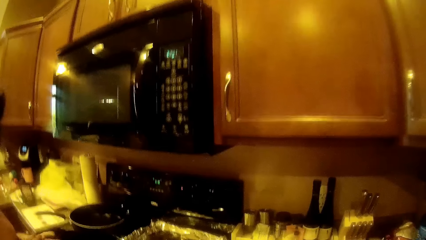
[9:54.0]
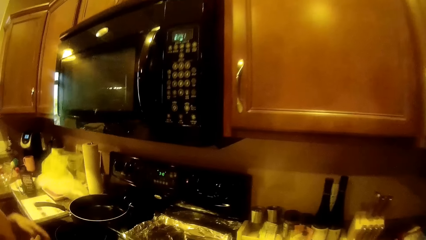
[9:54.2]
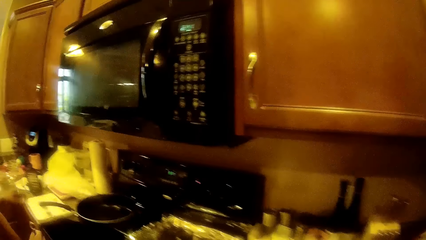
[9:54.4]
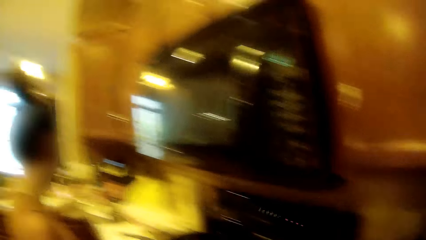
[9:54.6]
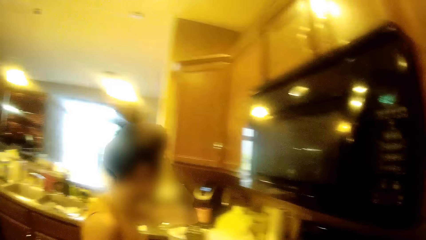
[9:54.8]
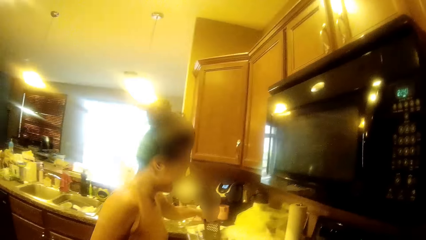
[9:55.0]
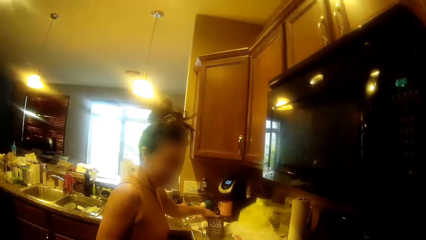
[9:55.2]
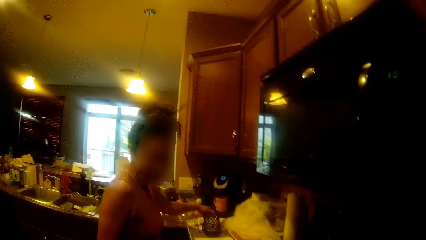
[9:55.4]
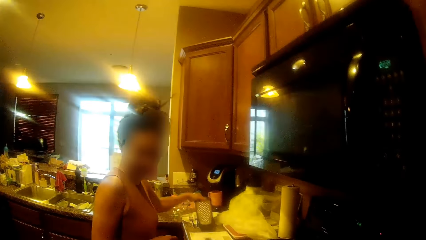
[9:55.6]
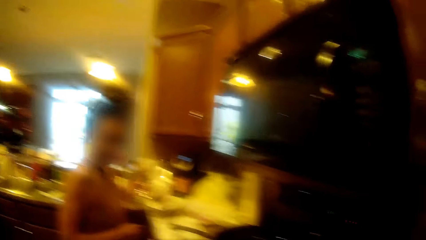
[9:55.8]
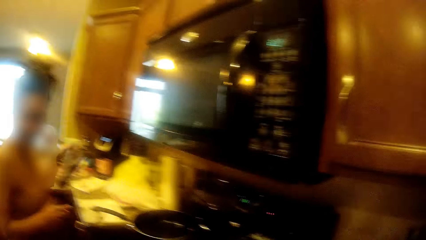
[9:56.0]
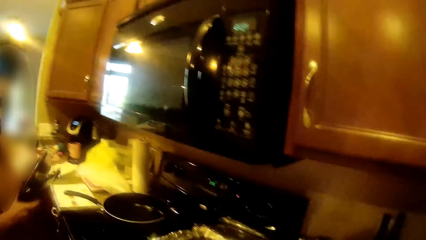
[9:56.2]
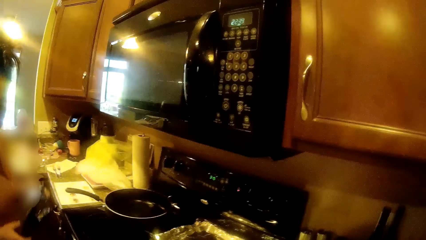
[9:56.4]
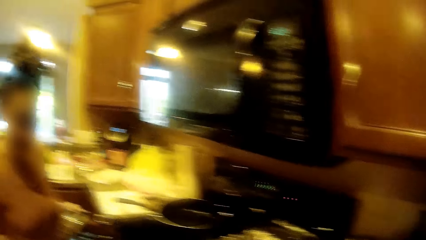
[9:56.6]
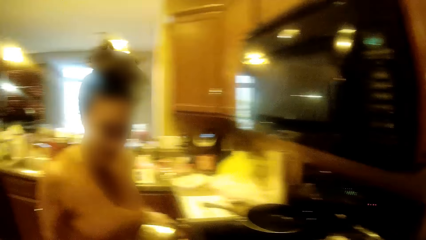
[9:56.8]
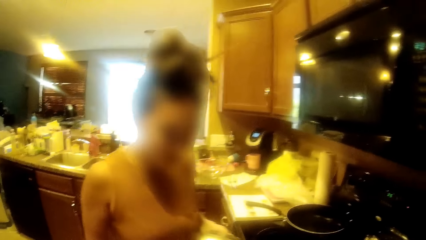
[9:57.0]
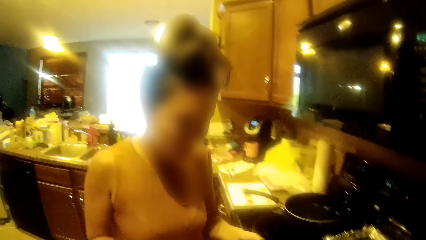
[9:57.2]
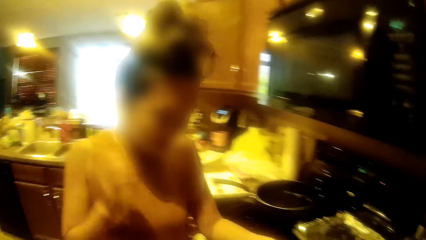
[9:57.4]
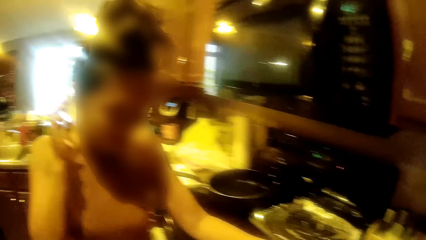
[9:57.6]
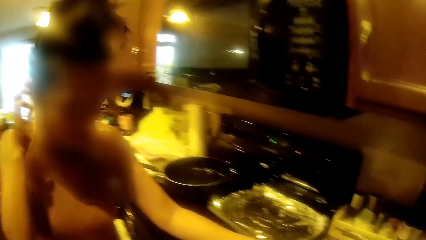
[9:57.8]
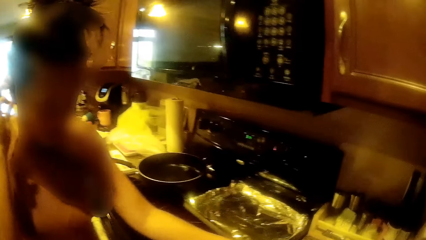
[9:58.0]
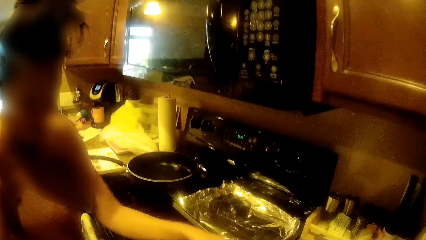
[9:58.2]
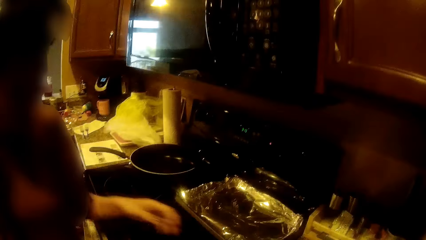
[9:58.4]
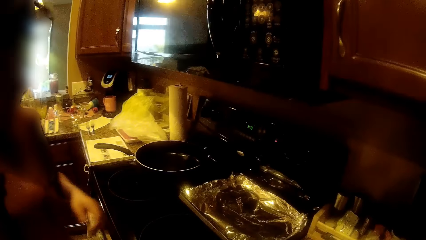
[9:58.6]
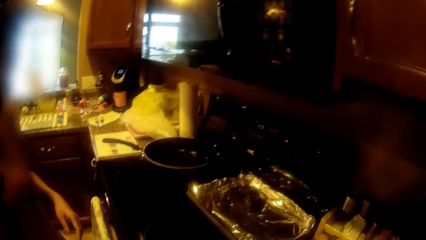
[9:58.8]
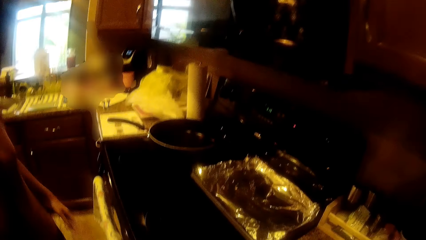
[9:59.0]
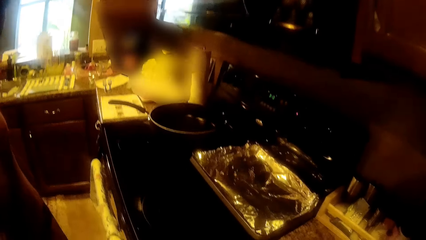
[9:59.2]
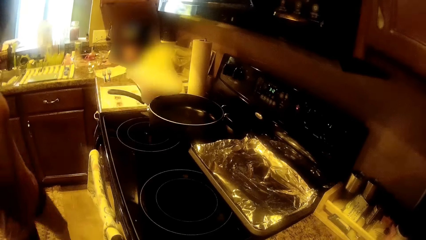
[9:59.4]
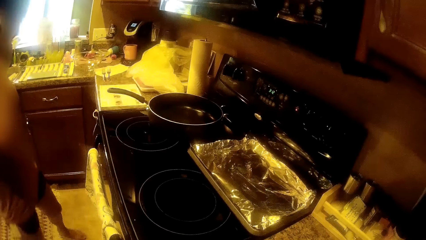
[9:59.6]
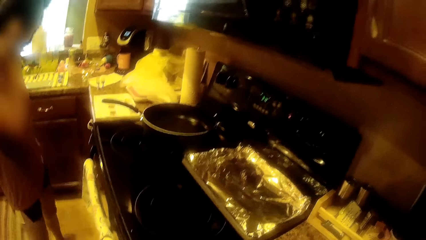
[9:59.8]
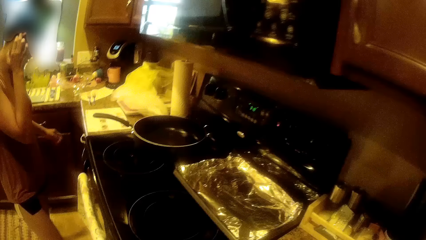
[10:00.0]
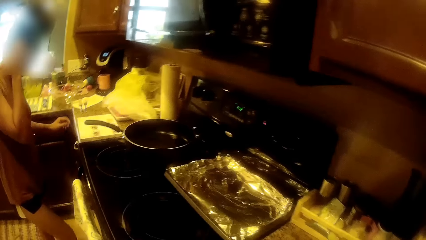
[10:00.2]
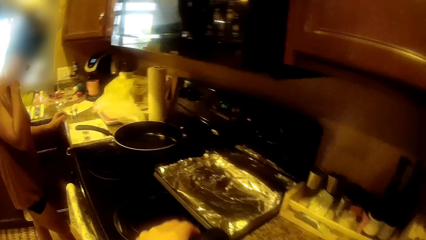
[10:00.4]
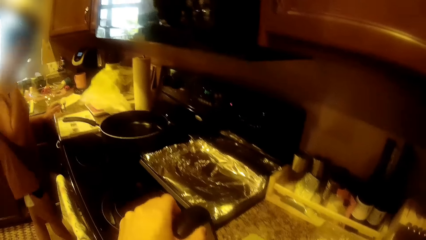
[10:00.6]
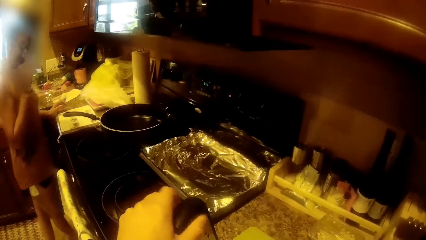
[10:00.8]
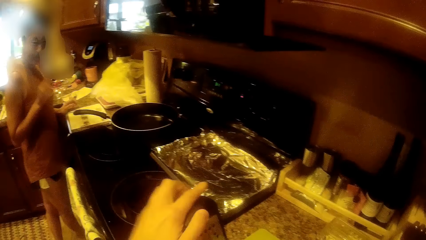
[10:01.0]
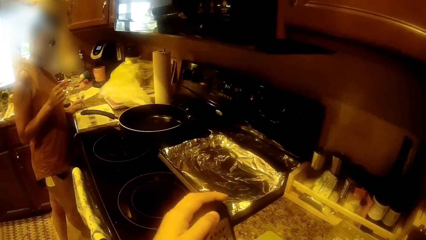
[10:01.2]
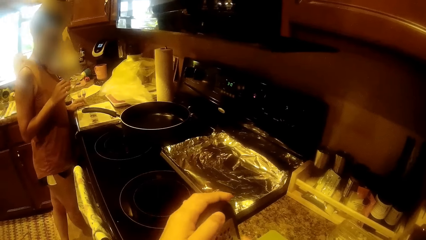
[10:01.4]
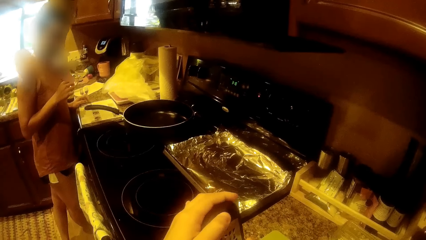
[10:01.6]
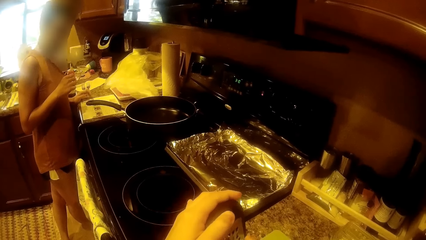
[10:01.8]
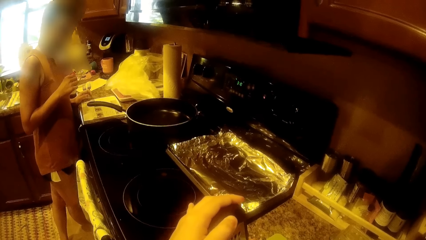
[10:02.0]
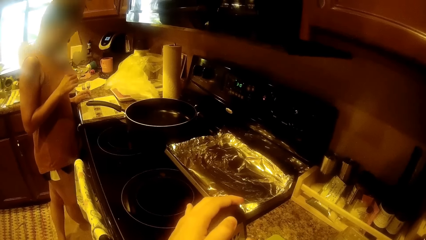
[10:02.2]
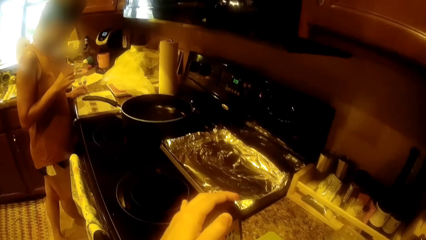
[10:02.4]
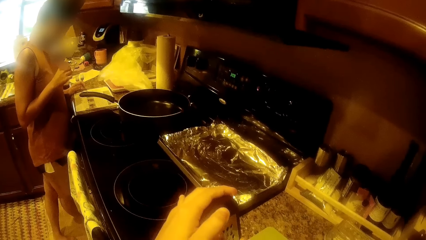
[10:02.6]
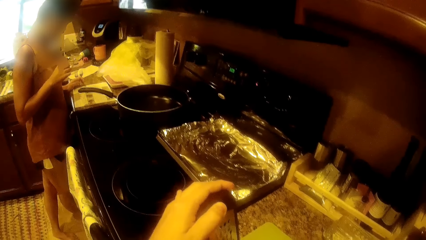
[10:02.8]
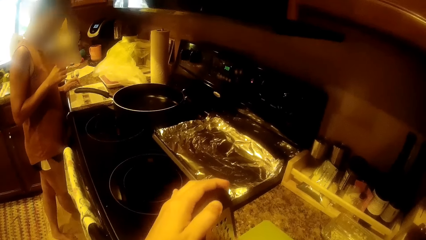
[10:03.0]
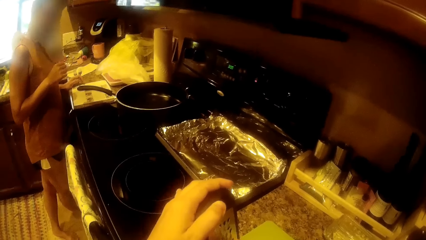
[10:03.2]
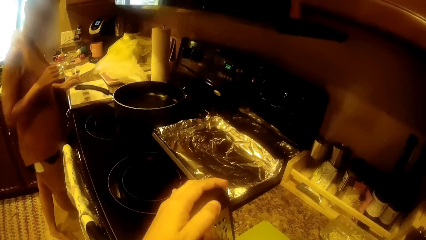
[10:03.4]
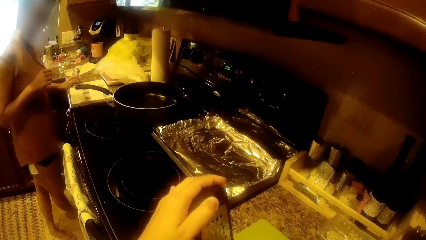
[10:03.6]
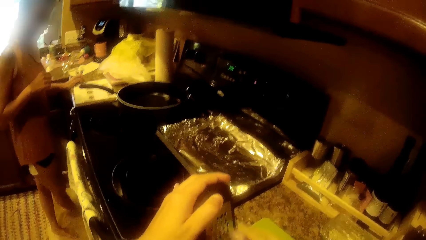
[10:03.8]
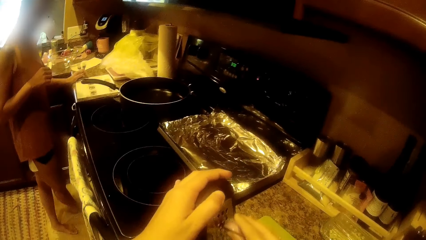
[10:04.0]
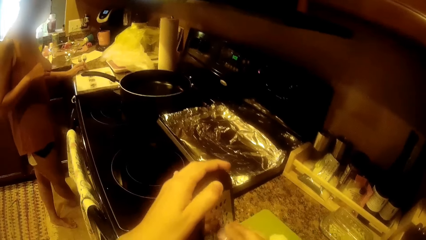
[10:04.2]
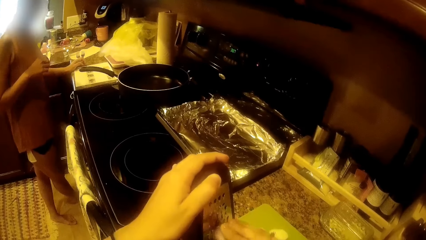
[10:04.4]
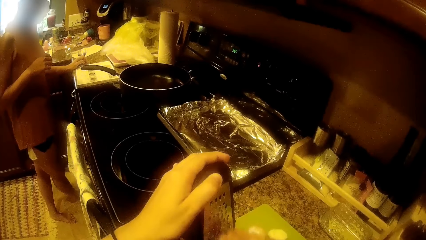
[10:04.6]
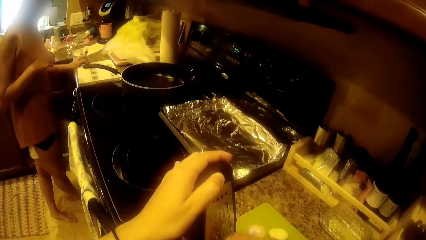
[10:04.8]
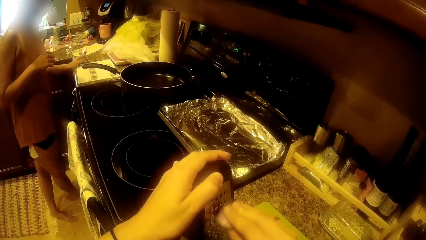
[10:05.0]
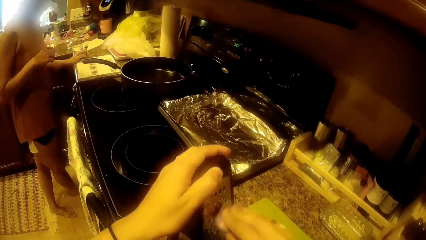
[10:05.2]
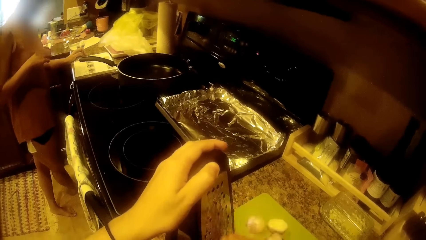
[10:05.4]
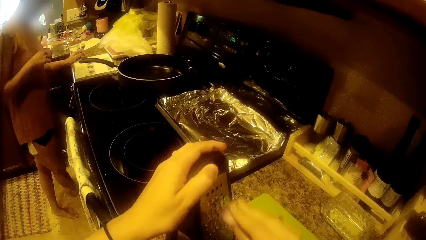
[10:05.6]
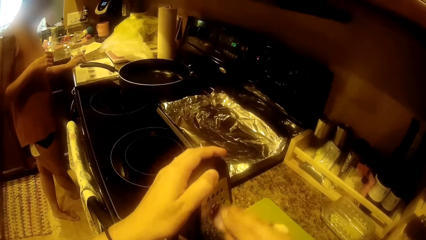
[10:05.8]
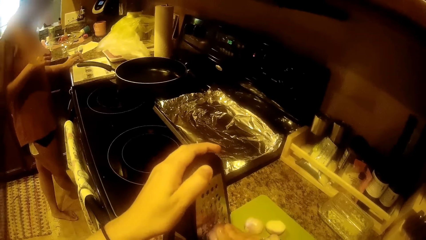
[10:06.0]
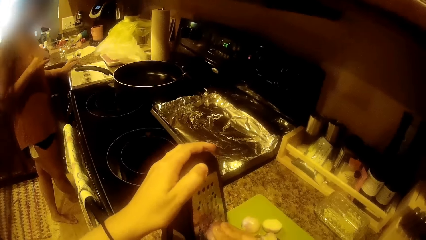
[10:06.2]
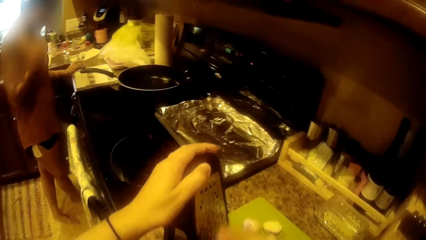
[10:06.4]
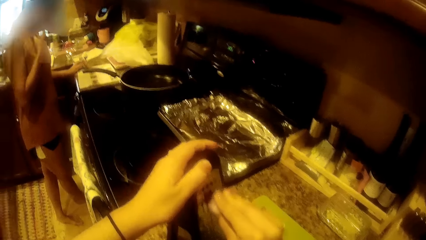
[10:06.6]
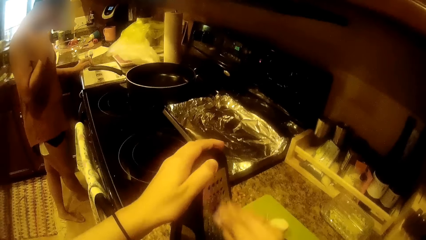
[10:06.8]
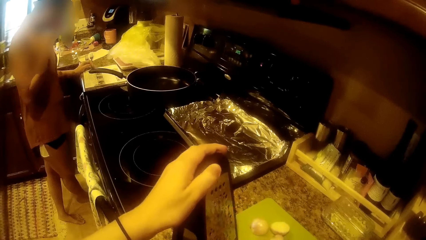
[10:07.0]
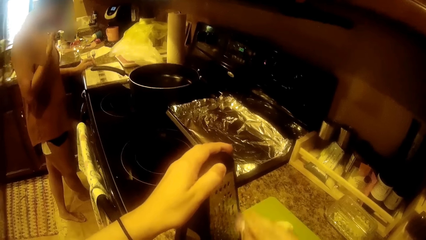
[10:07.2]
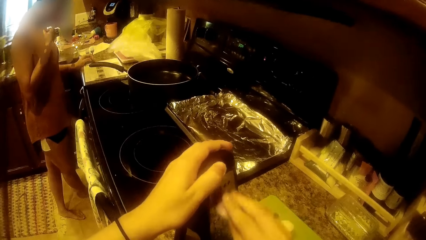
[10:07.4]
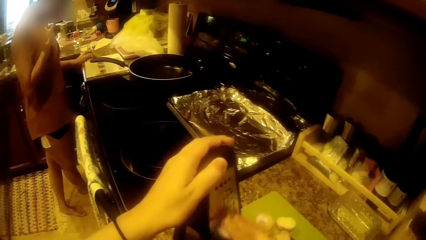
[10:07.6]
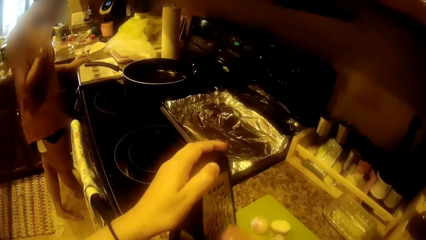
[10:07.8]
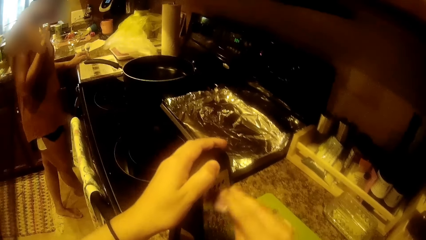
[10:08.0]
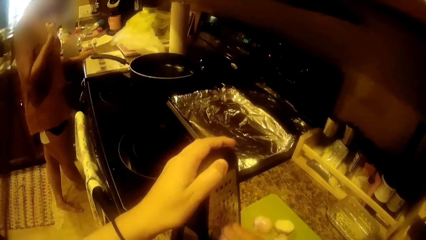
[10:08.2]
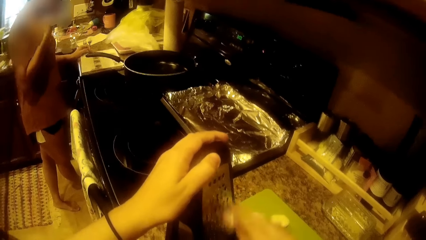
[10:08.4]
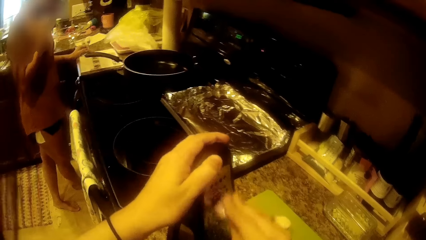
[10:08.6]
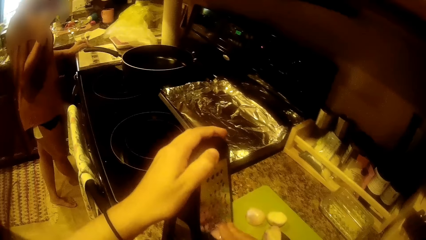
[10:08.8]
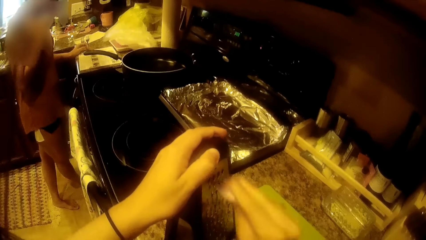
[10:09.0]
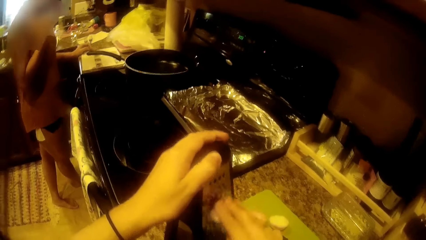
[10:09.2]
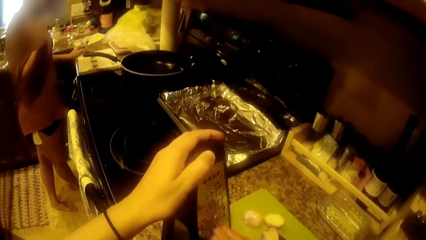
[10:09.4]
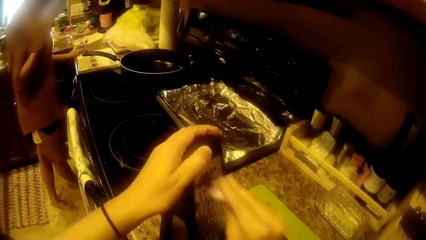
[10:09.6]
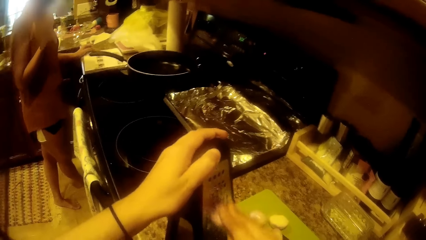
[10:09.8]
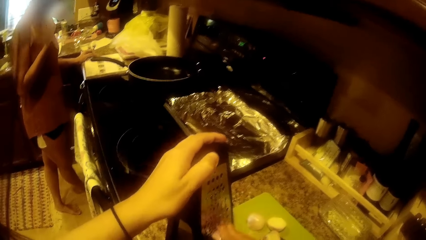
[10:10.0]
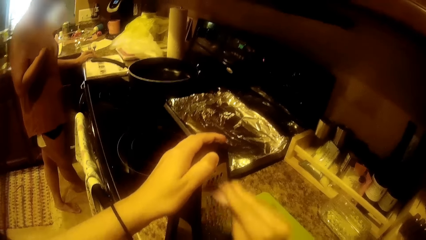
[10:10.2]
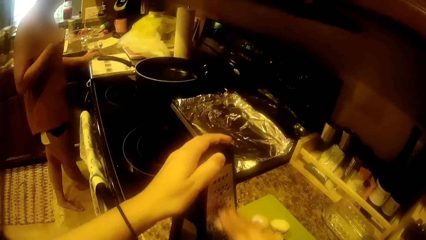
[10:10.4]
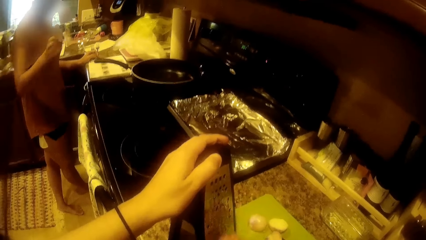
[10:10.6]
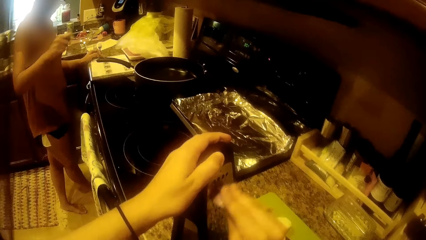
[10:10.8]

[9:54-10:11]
The woman picks up a grater from the table with her left hand. The woman holds the grater in both hands. The woman scratches her hair or ear with her right hand. The woman places her left hand on the table. The camera wearer holds the grater in her left hand. She converses with the woman. She grates the onion in her right hand on the grater.
